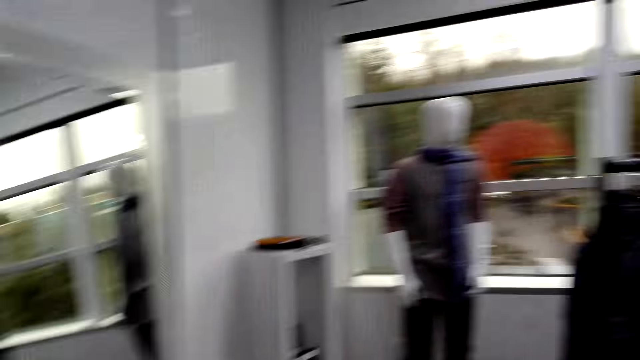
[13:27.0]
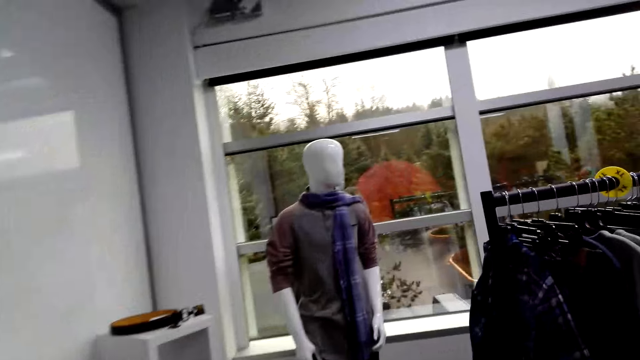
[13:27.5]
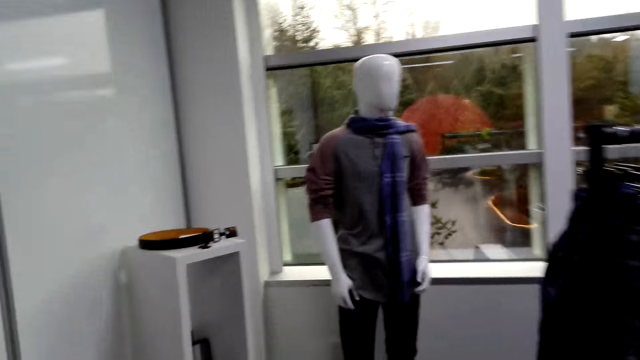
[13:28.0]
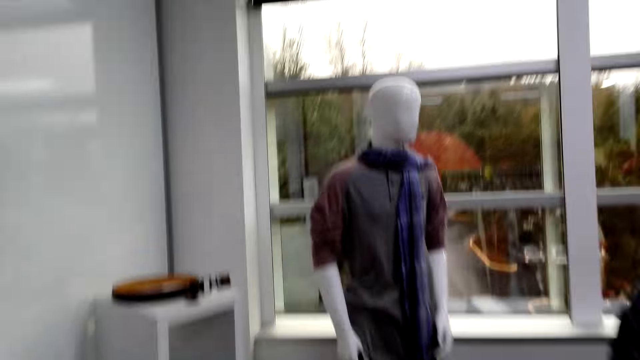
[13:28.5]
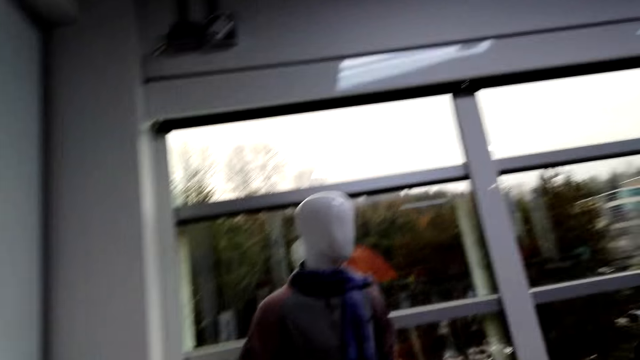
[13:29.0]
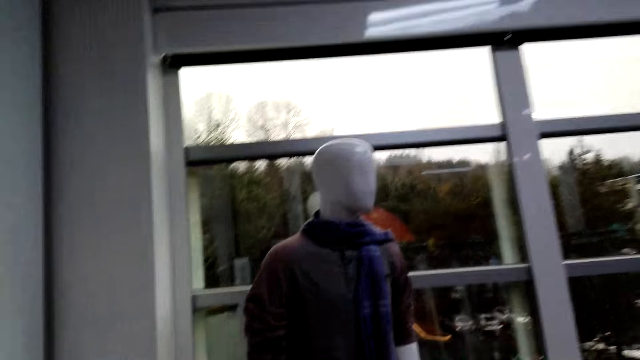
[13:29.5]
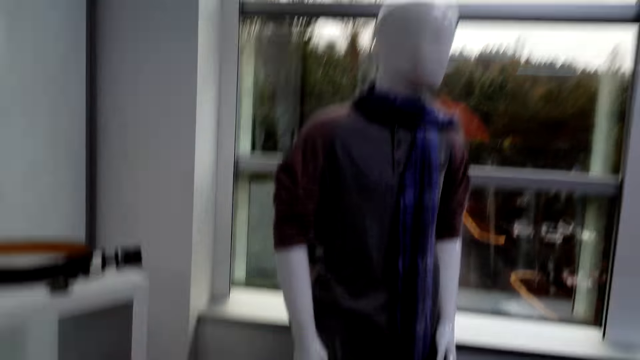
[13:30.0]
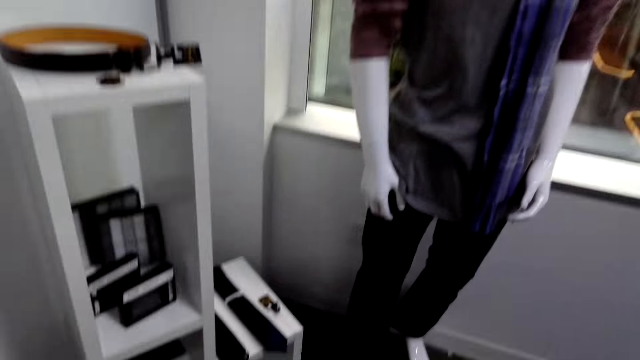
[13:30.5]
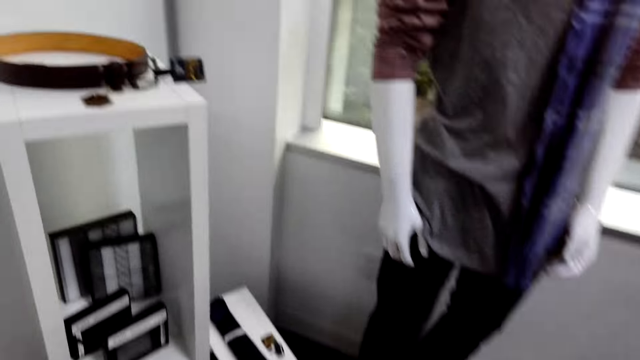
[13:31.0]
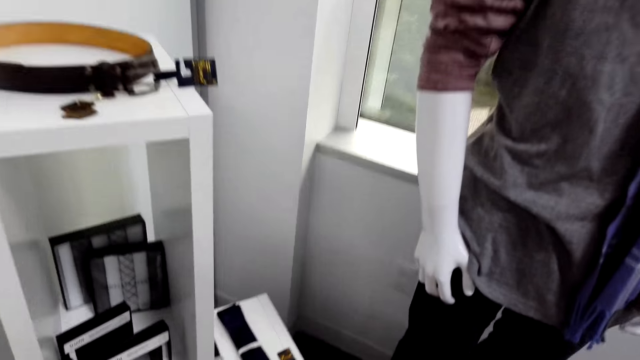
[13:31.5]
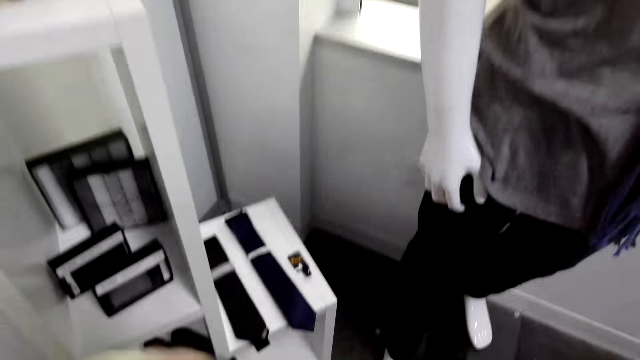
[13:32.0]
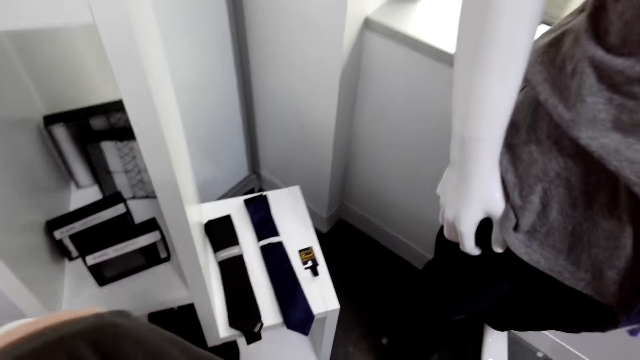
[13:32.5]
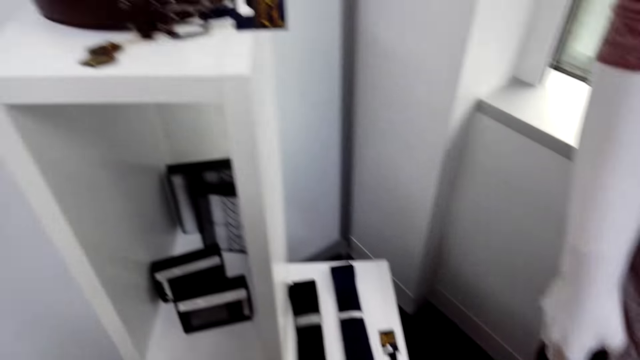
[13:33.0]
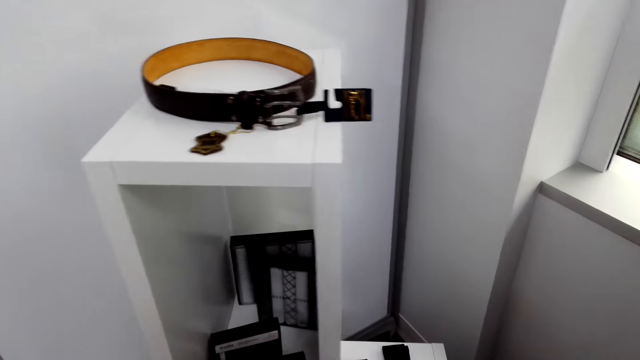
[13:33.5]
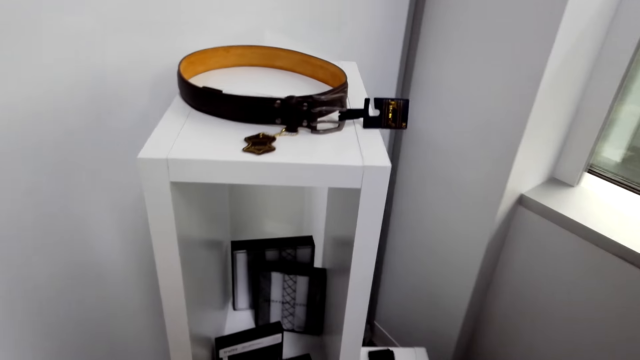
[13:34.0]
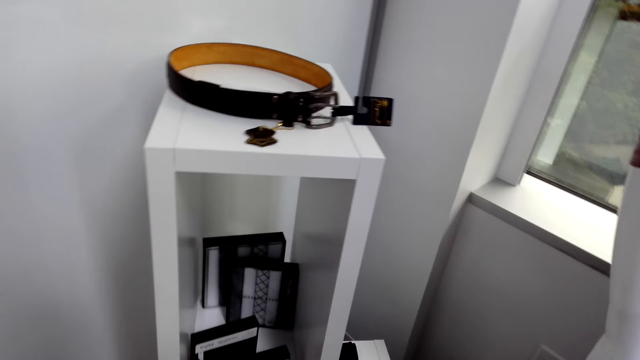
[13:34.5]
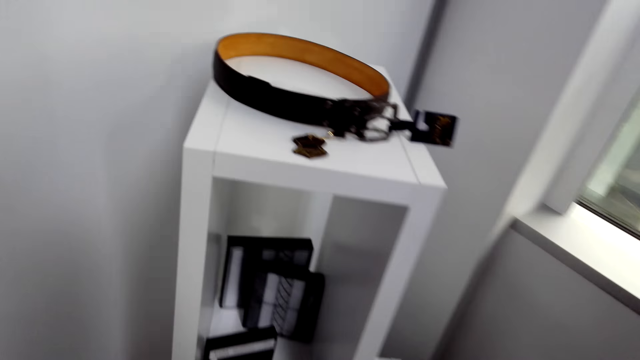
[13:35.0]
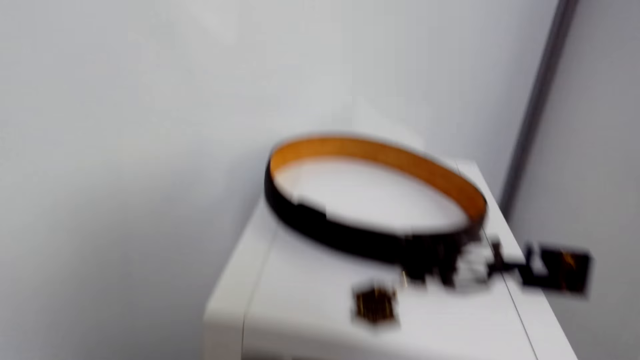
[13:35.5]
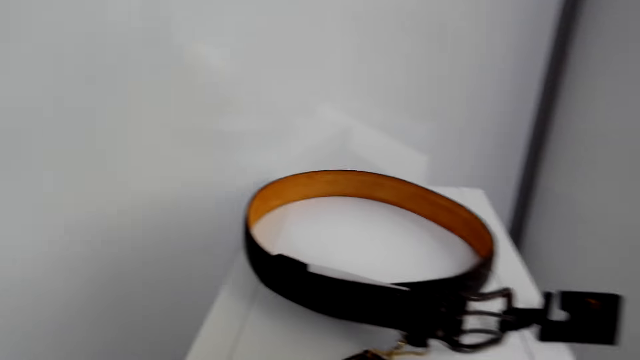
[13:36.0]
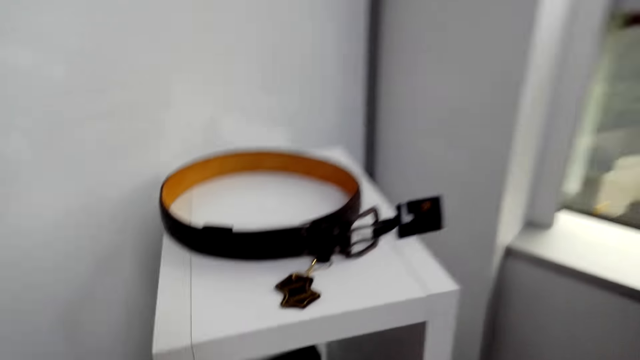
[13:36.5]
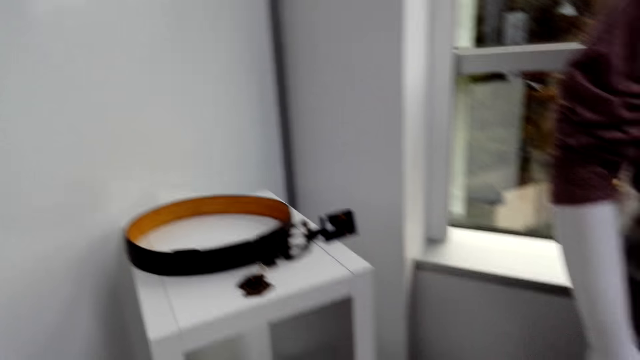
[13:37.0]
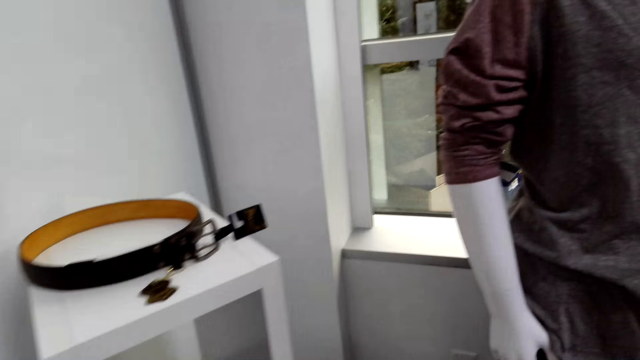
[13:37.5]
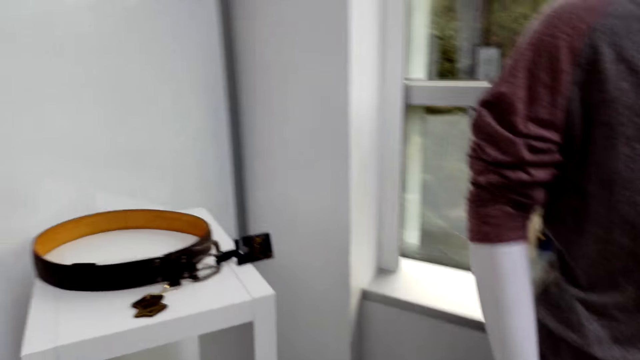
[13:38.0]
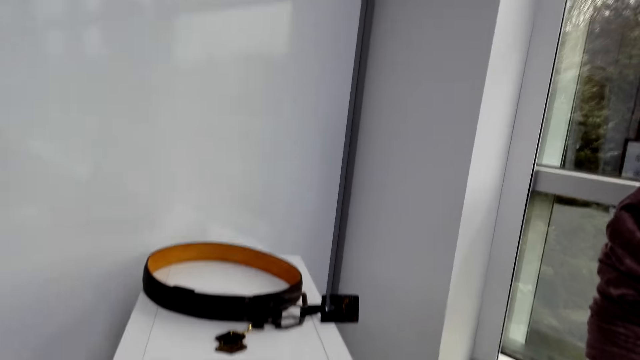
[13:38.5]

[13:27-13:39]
The camera wearer looks around.

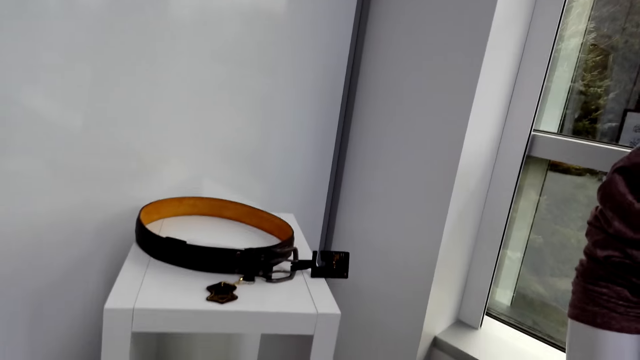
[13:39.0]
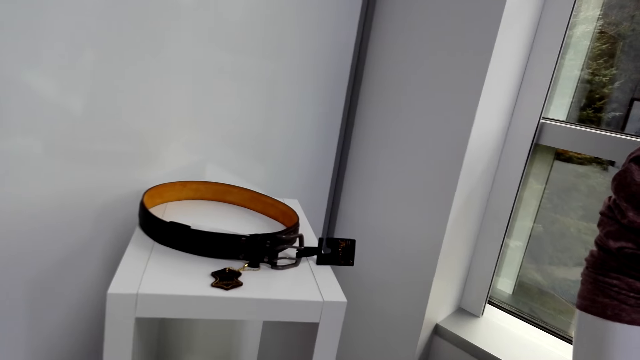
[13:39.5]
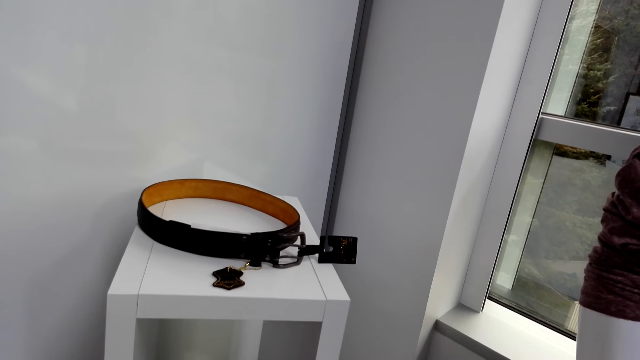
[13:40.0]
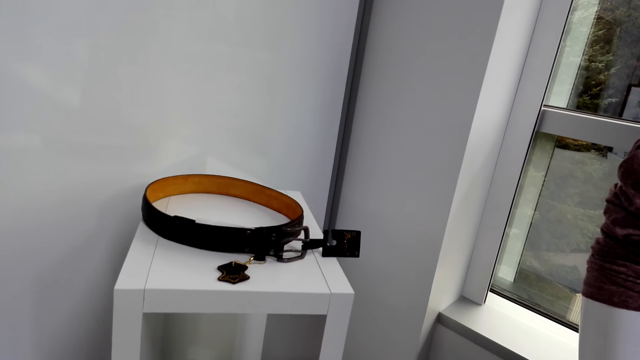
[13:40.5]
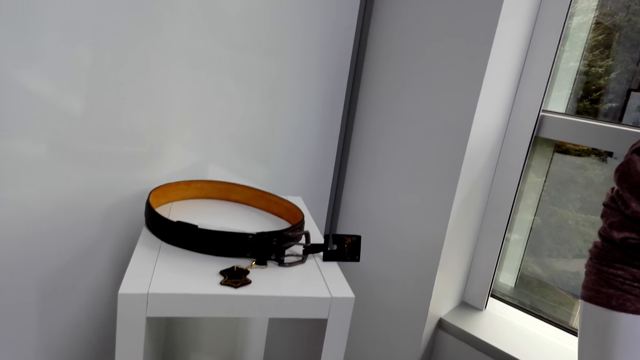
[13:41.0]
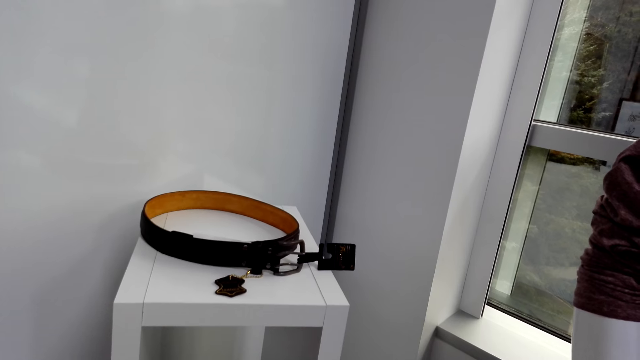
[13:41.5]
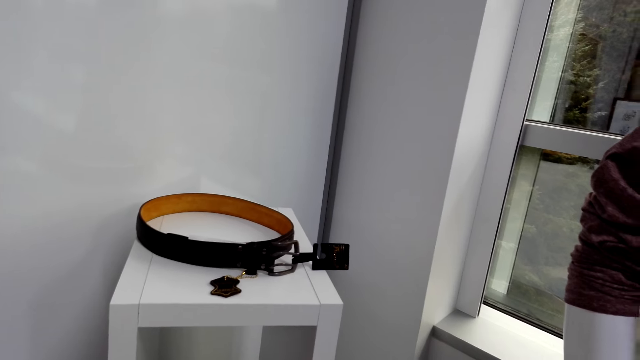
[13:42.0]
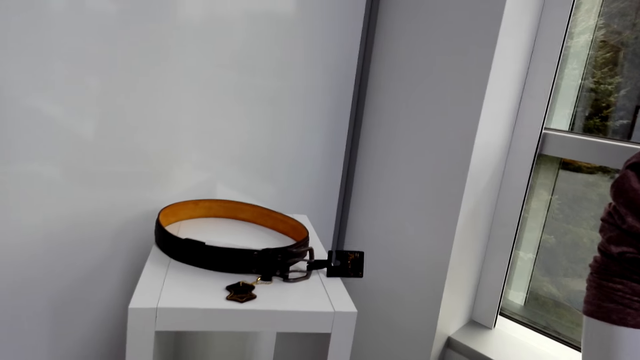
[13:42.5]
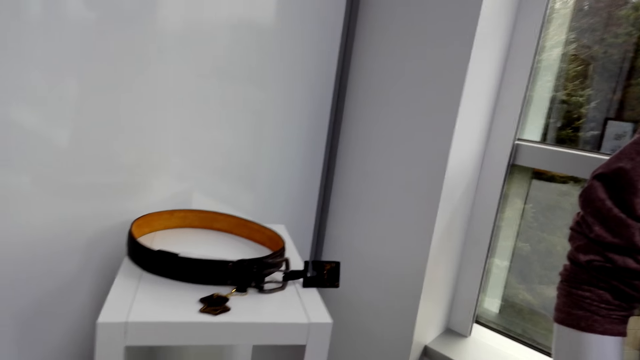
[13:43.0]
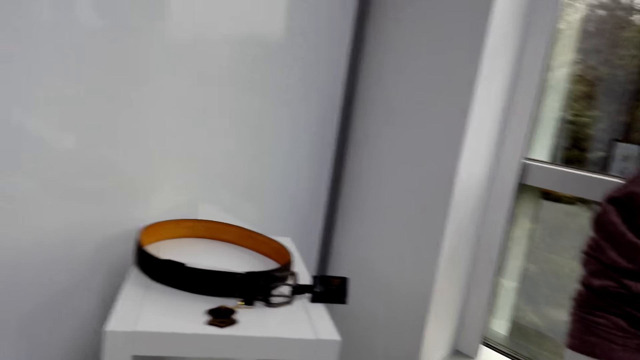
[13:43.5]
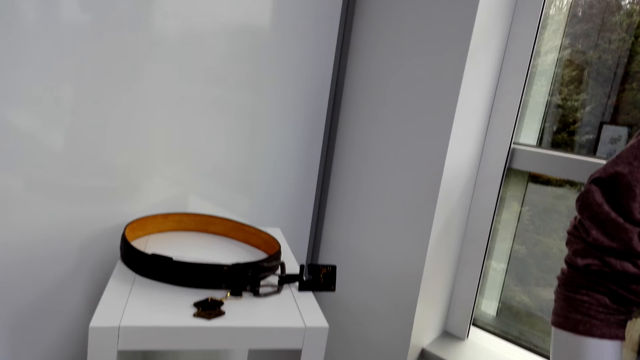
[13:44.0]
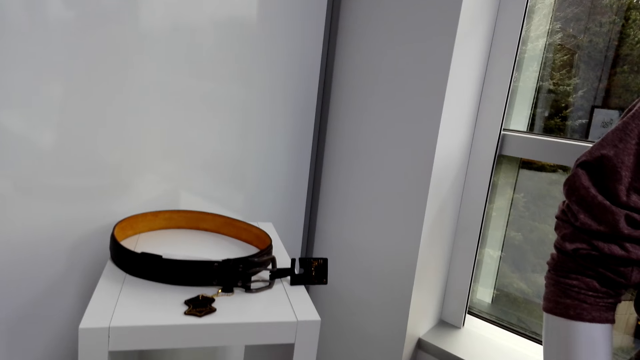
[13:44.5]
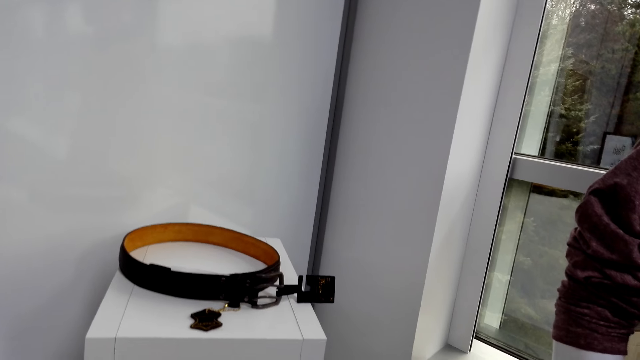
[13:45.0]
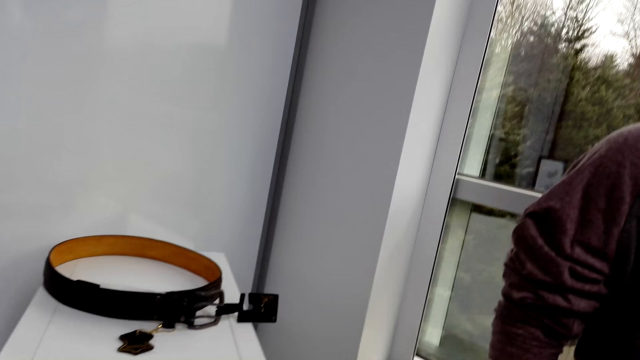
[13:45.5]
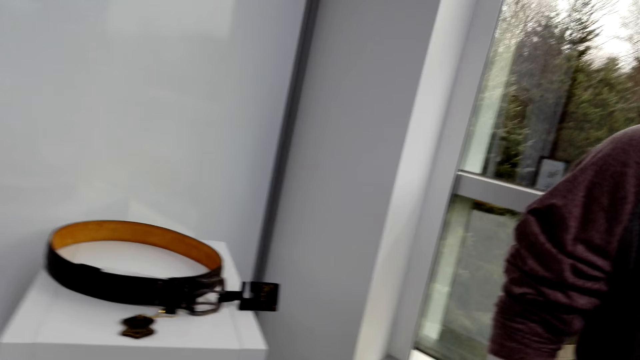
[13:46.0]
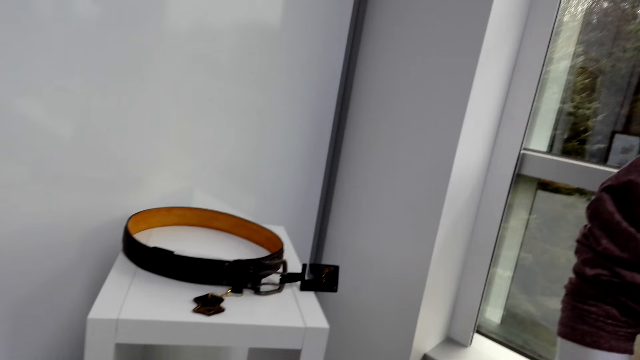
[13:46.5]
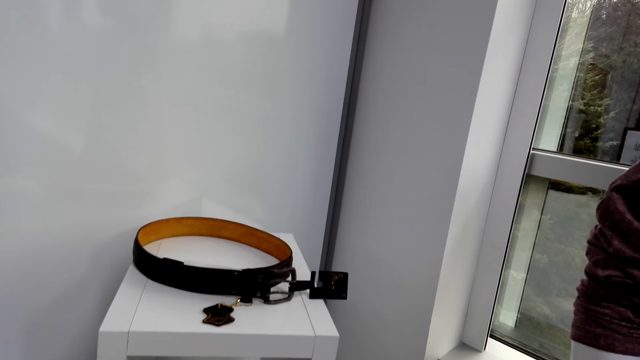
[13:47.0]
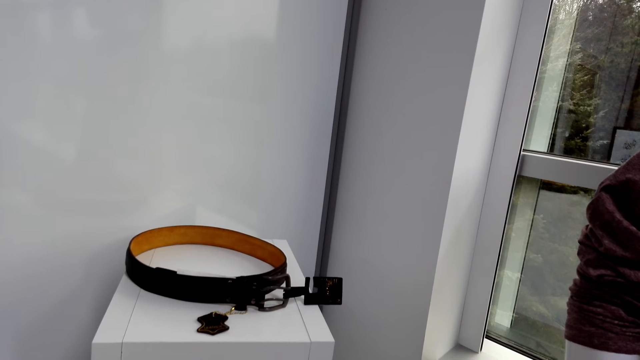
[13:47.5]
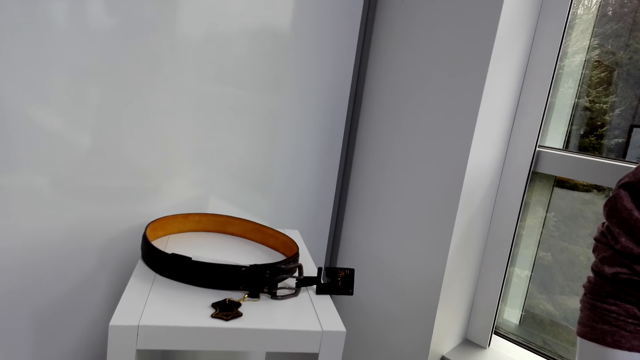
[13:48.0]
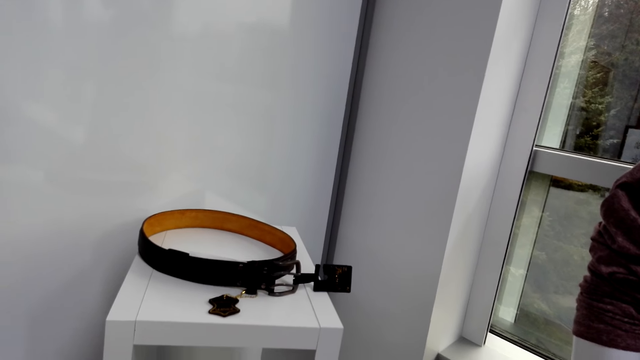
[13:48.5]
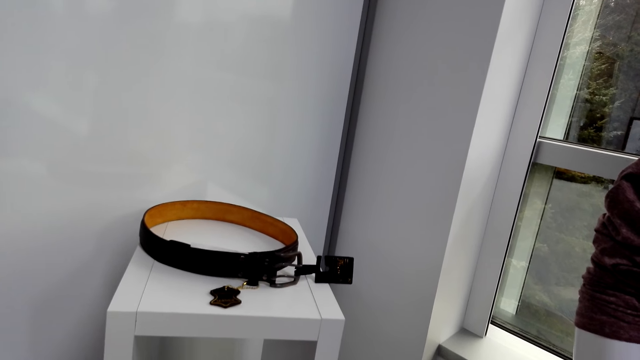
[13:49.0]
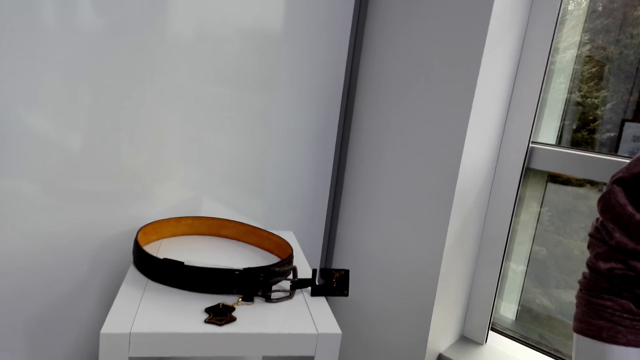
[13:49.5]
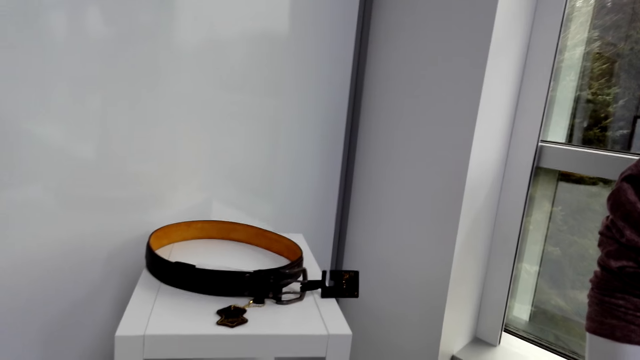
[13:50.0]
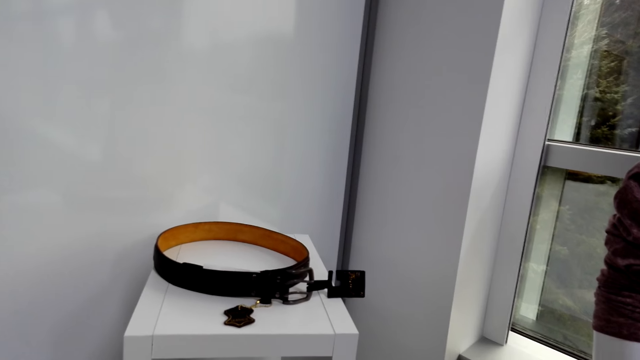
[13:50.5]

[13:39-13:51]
The camera wearer looks at a belt.
